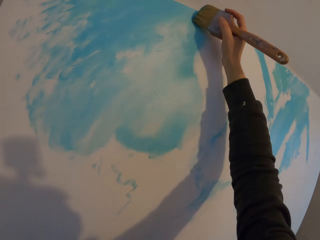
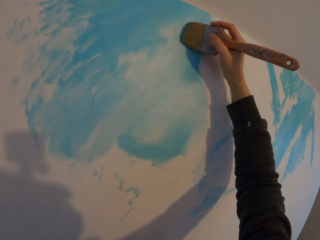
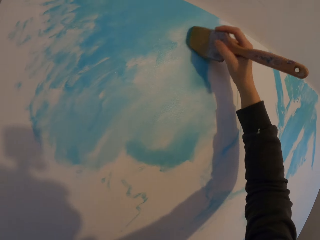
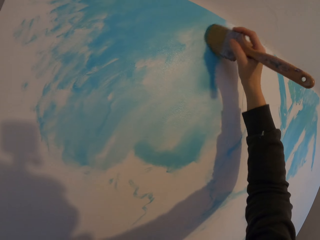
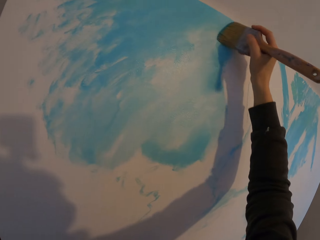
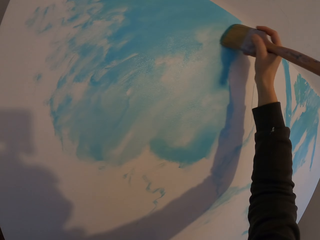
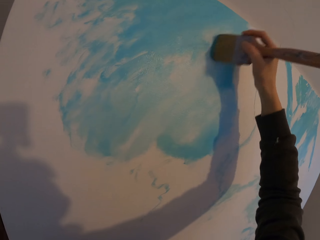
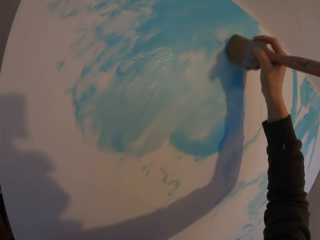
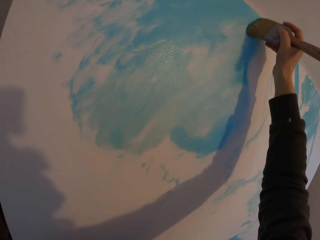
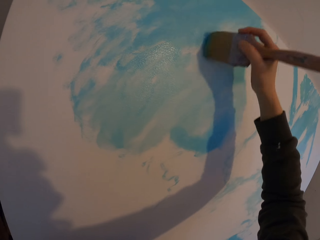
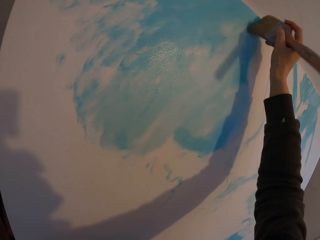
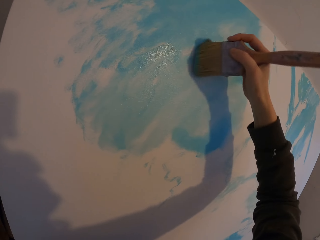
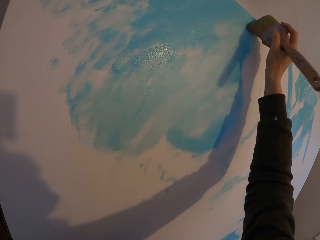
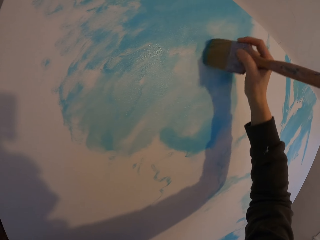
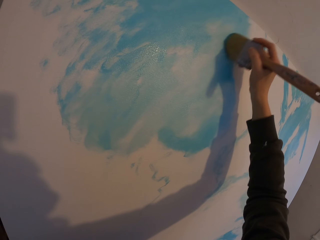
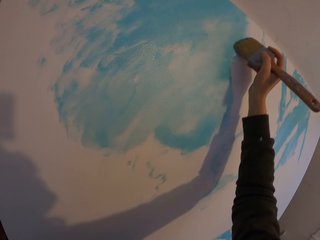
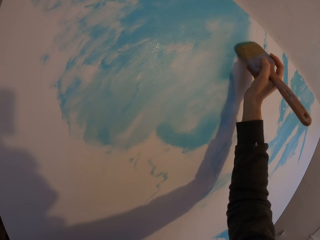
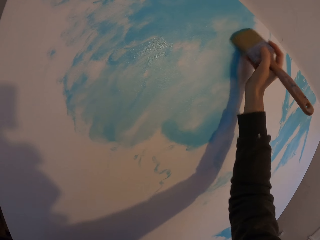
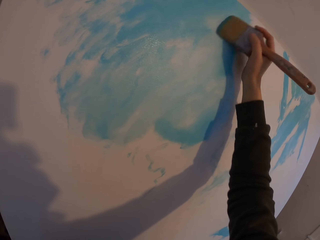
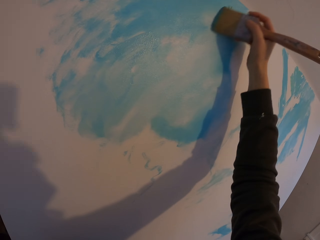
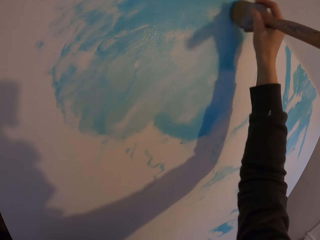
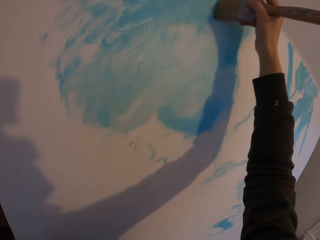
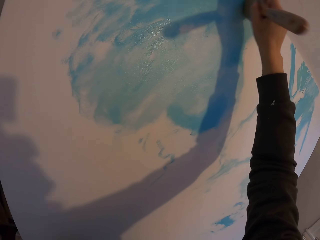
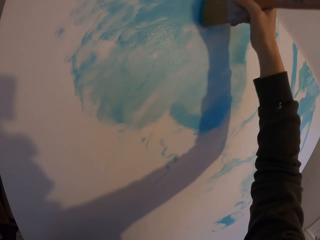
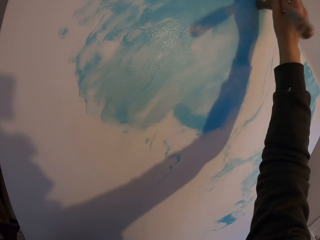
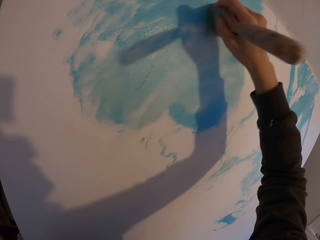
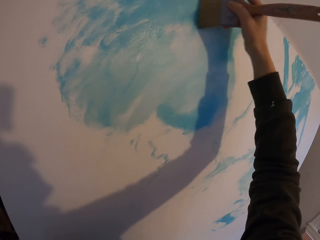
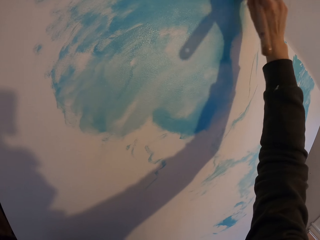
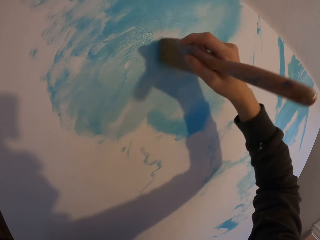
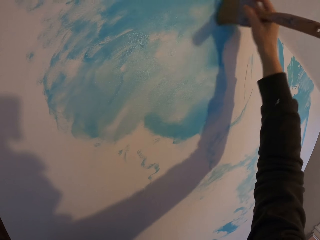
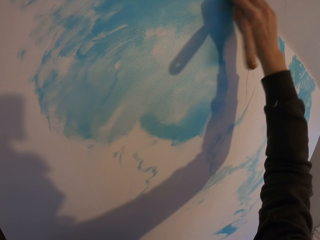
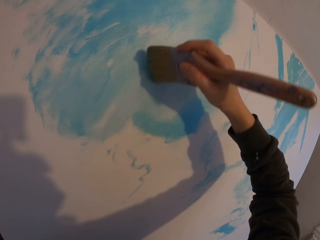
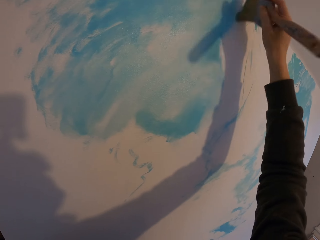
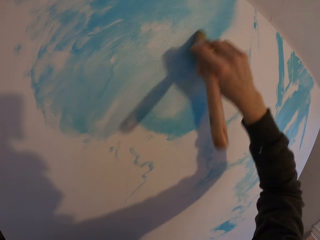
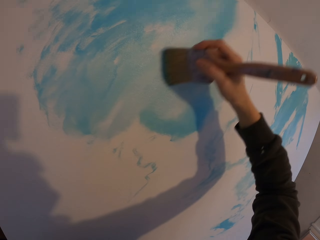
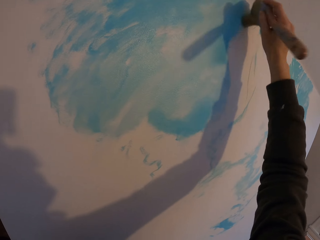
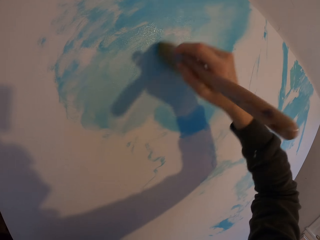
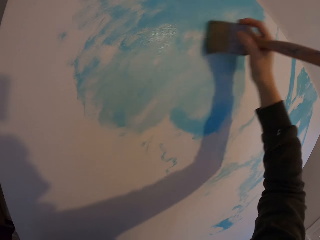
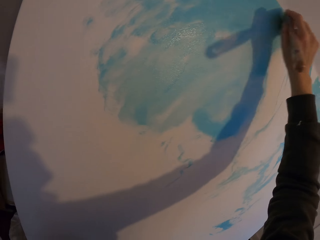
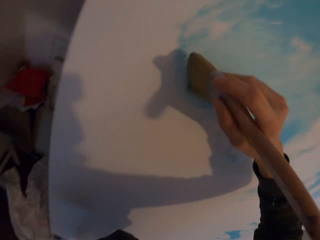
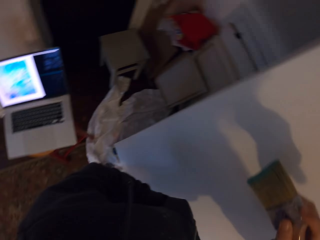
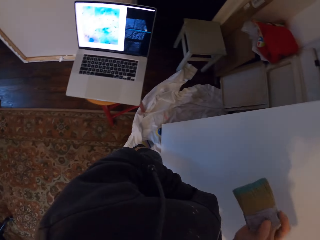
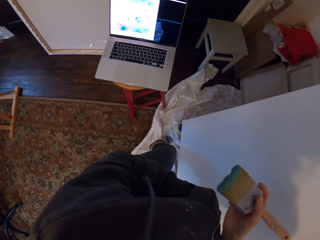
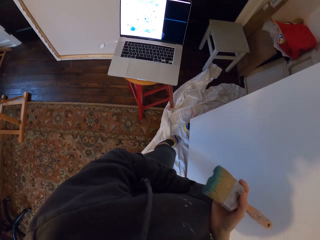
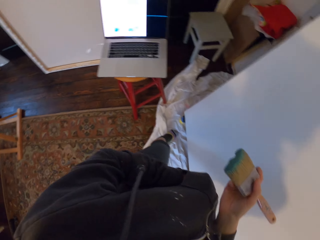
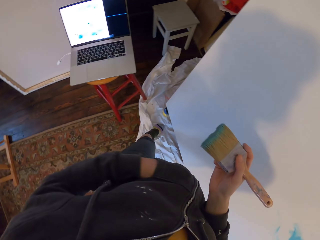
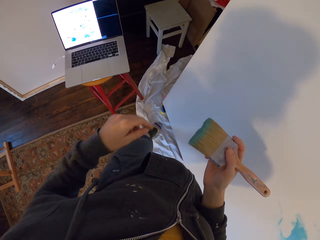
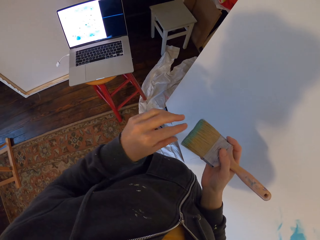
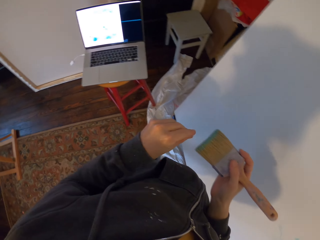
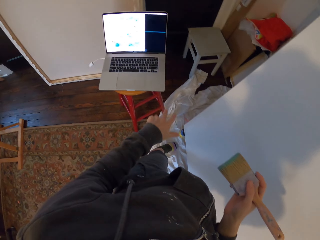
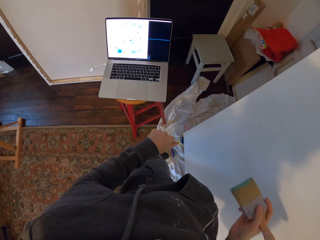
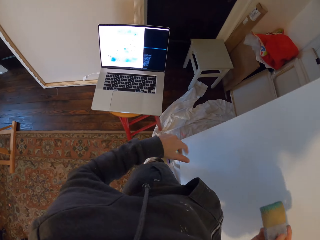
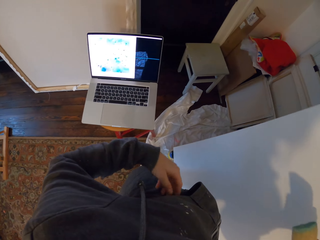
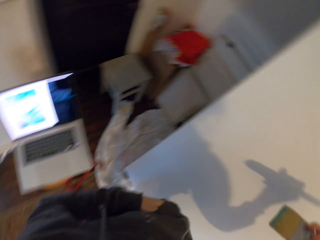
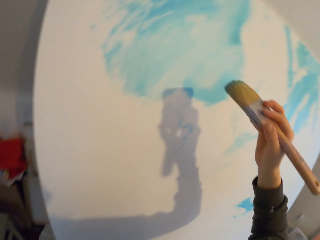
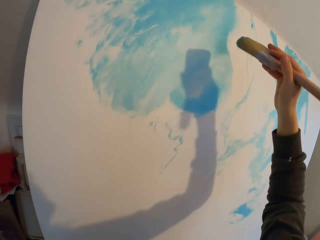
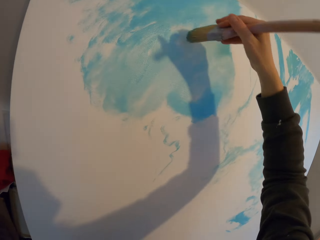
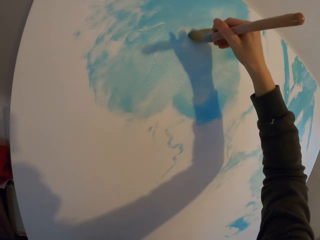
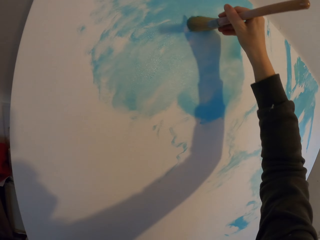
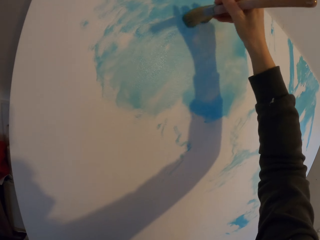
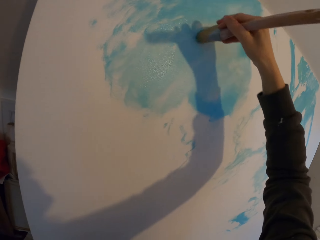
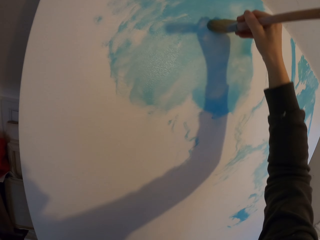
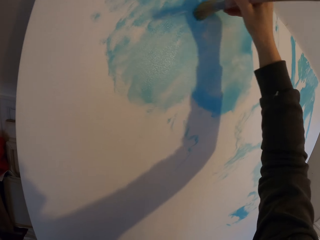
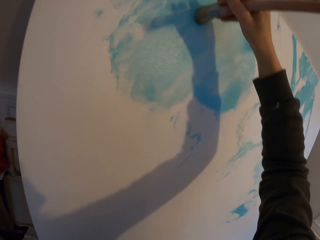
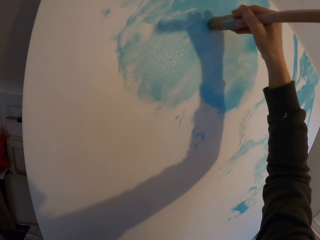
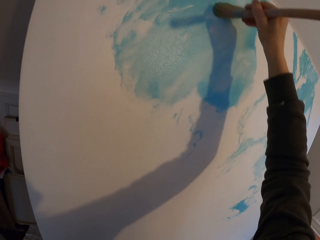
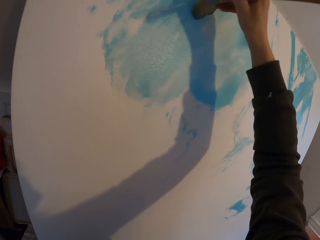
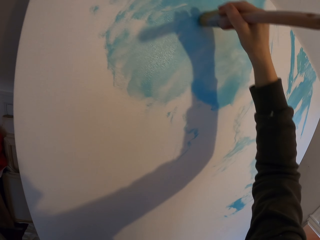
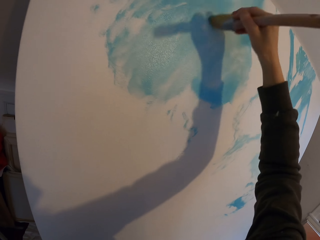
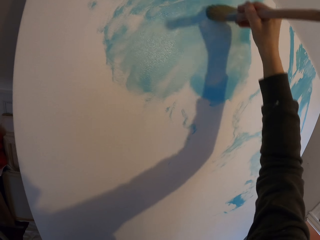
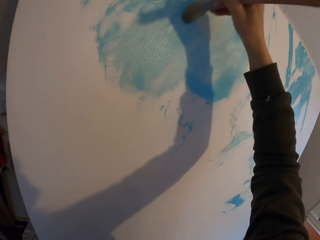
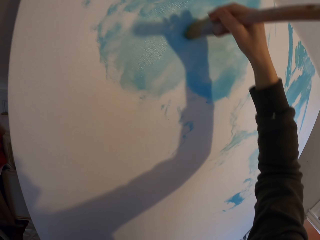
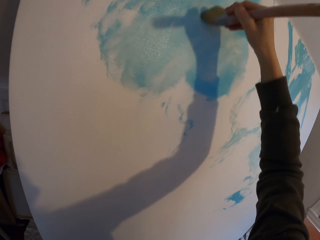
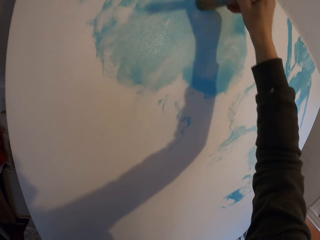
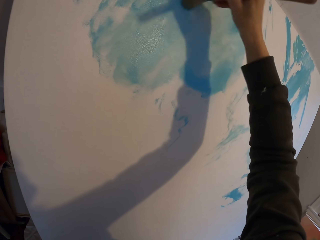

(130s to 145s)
The camera wearer paints the board. They look at the laptop. They remove the particles. They paint the board.

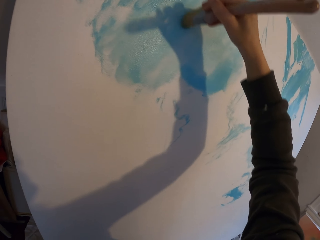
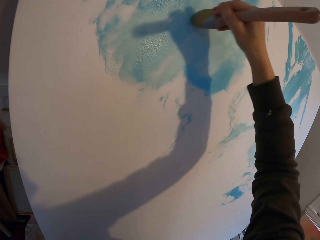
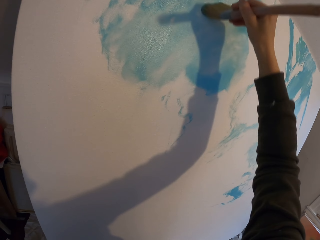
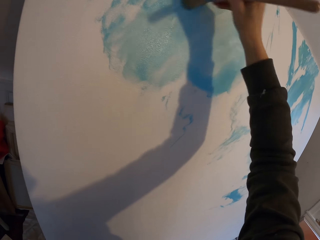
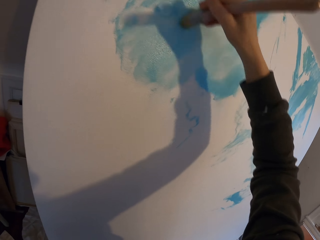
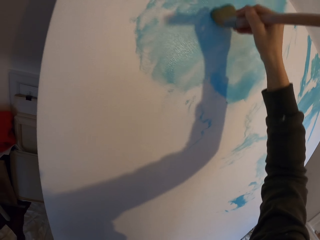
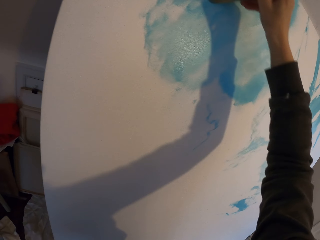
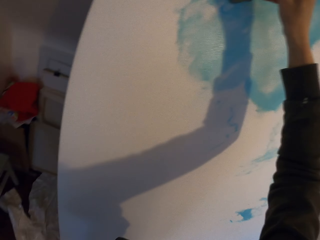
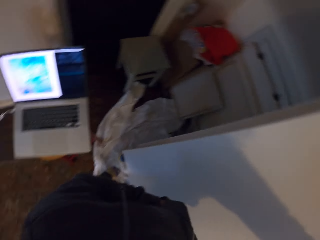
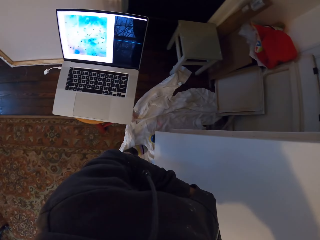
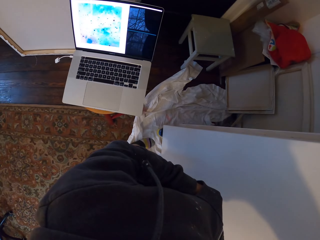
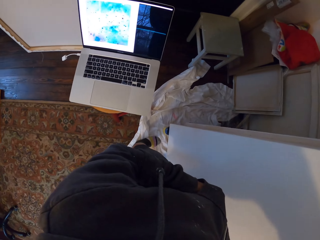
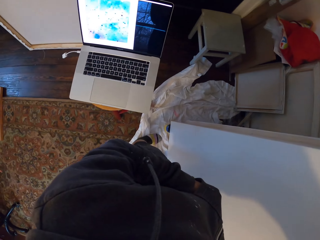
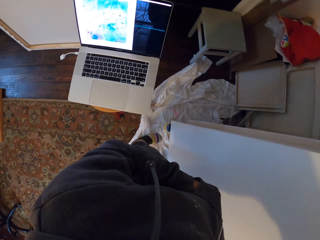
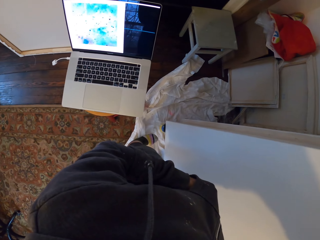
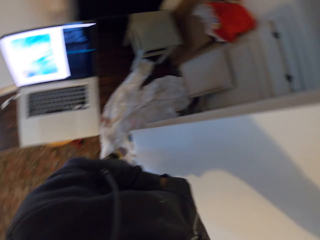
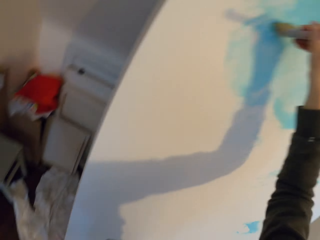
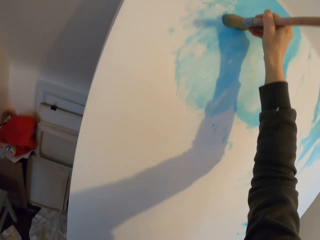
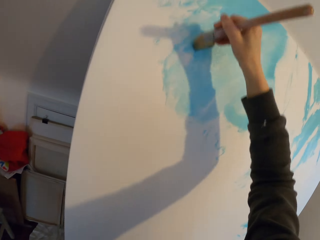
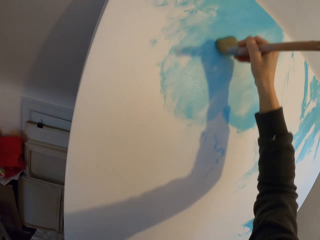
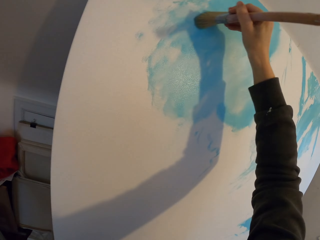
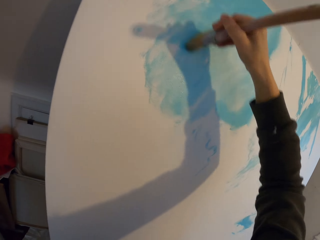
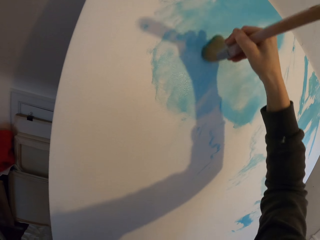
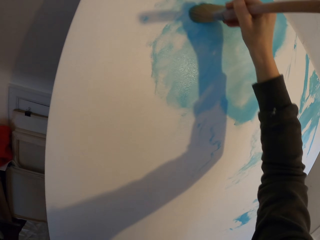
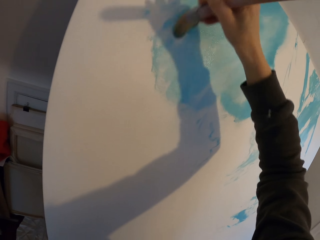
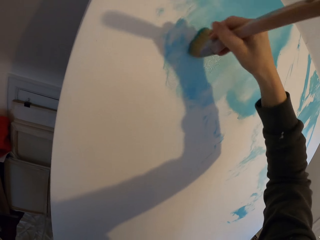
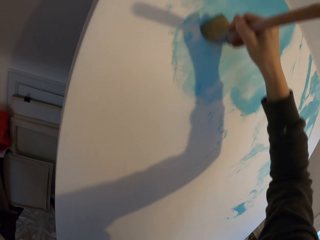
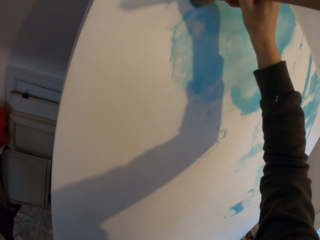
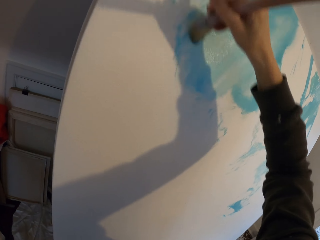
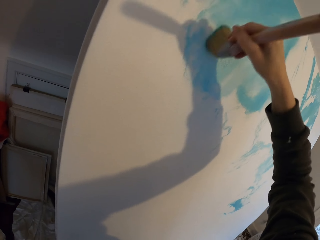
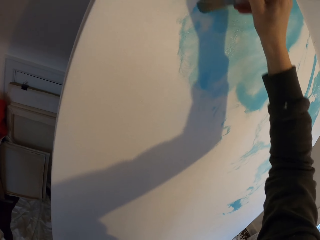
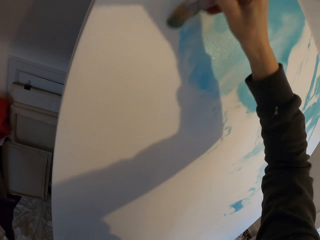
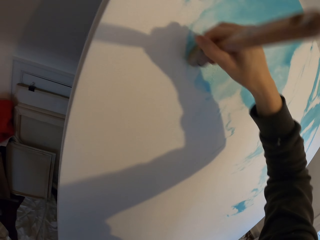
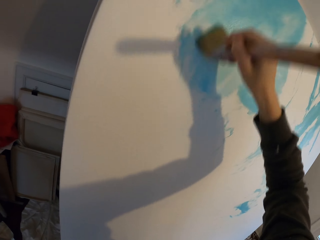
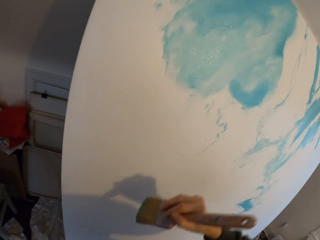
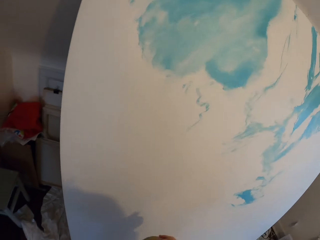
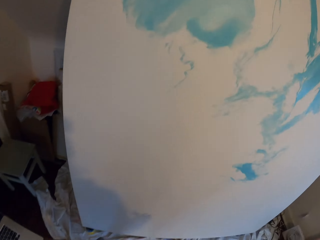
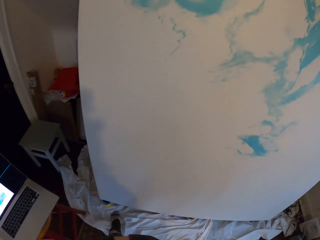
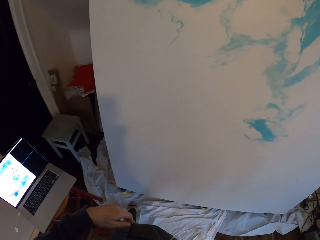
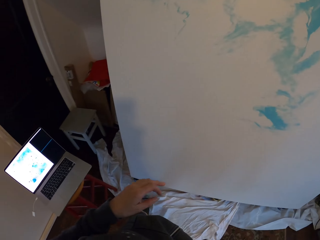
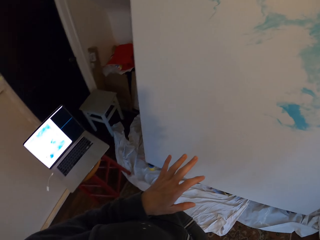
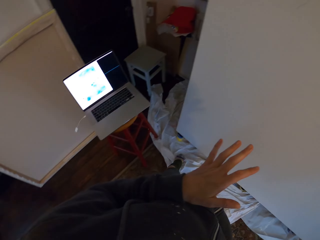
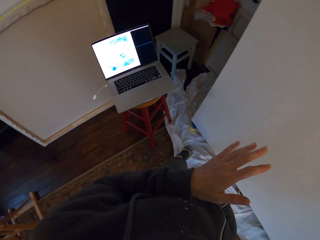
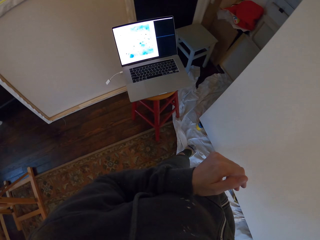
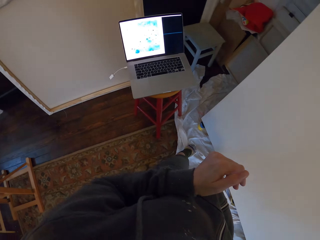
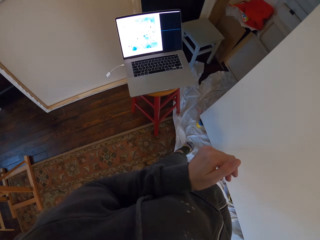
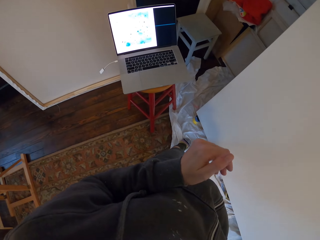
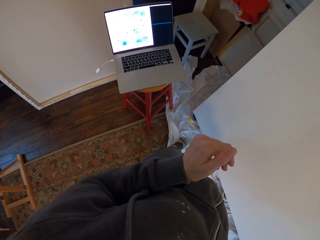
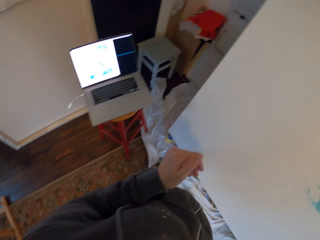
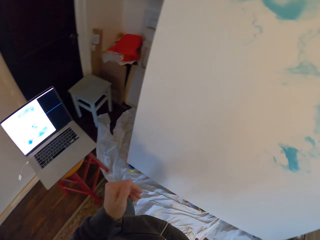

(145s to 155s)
The camera wearer looks at the laptop. They paint the board. They look at the board. They look at the laptop.
